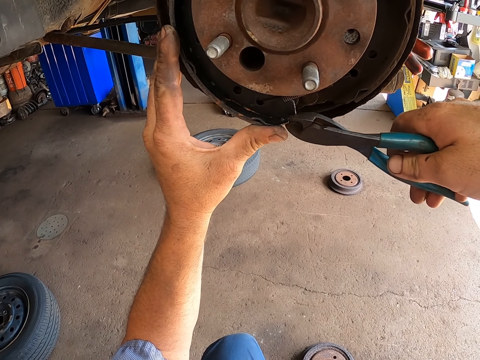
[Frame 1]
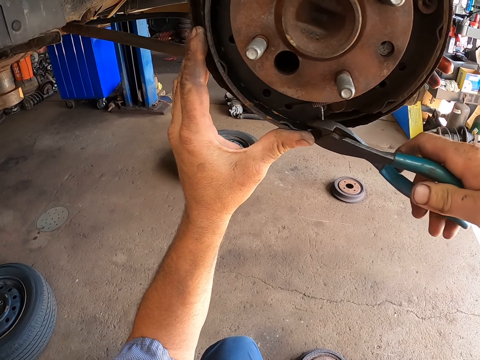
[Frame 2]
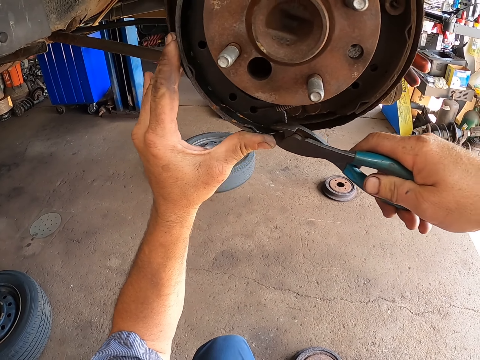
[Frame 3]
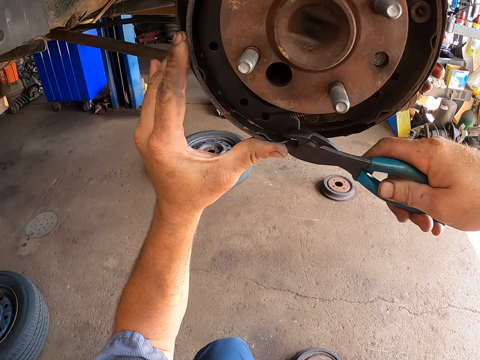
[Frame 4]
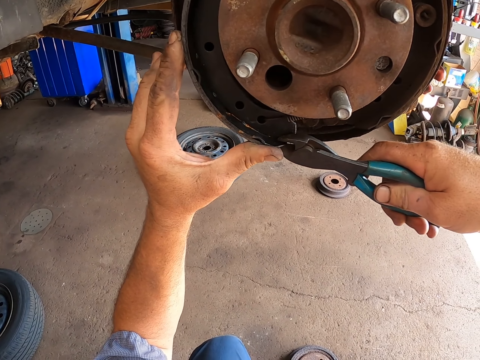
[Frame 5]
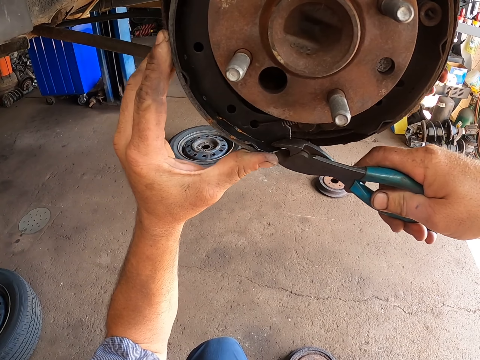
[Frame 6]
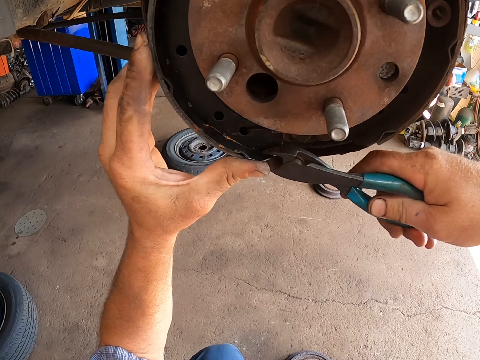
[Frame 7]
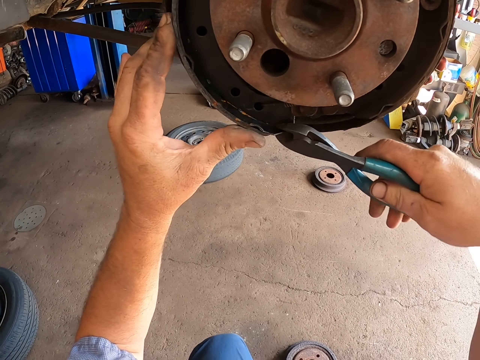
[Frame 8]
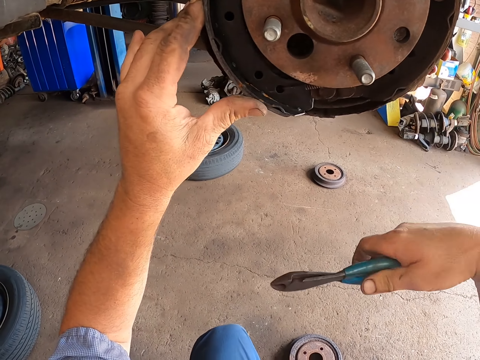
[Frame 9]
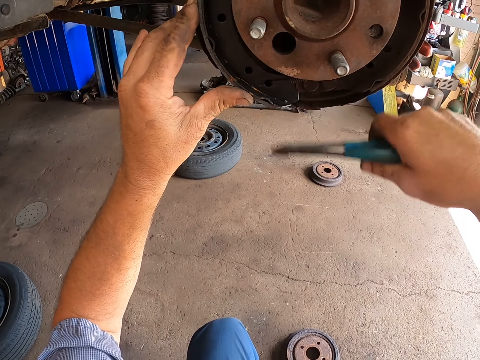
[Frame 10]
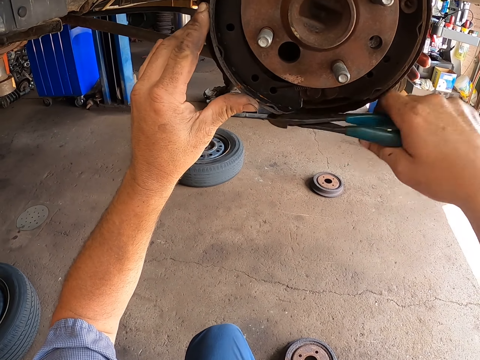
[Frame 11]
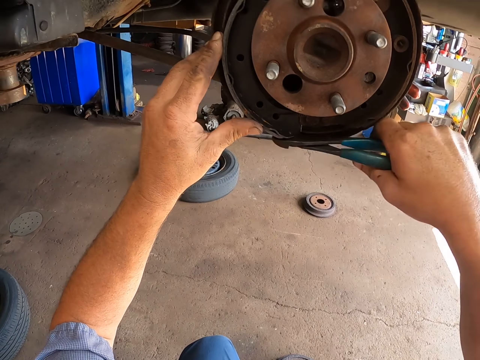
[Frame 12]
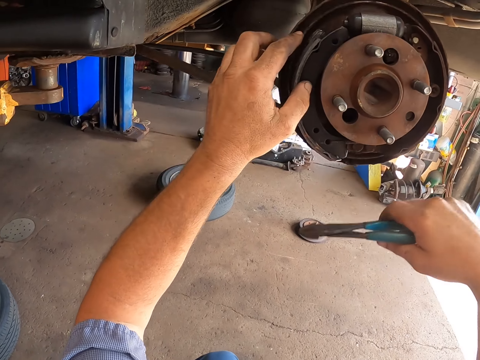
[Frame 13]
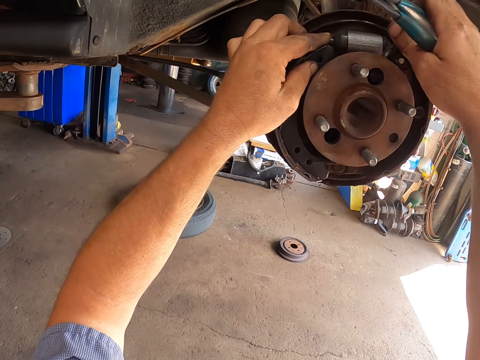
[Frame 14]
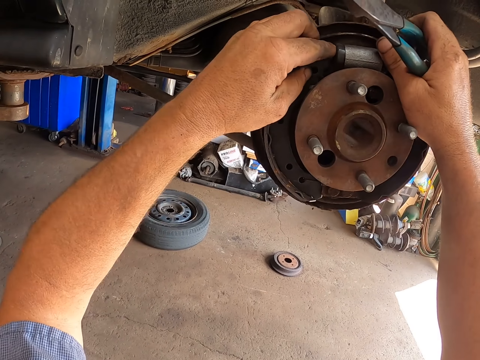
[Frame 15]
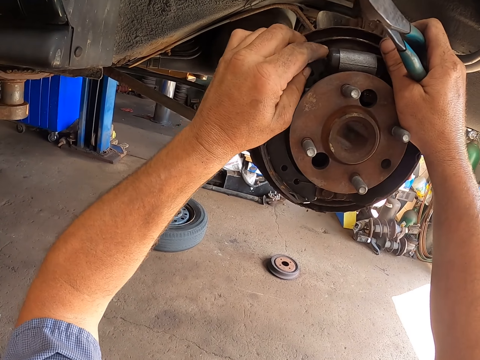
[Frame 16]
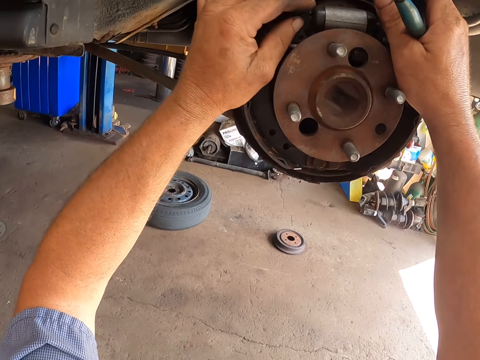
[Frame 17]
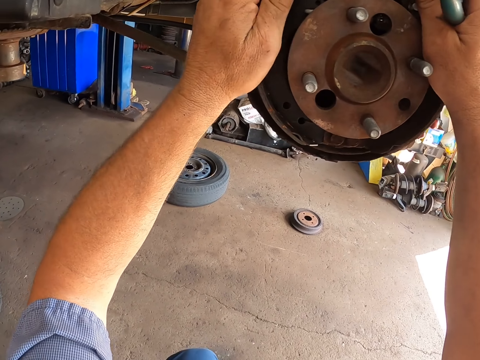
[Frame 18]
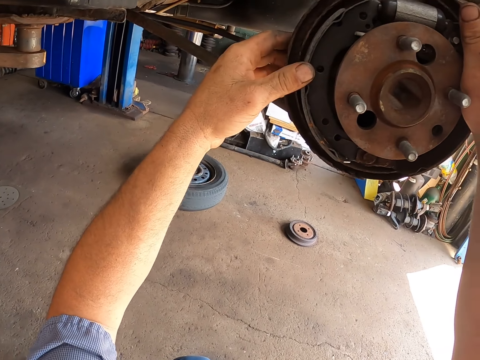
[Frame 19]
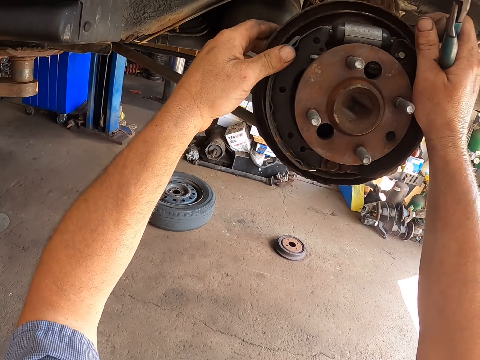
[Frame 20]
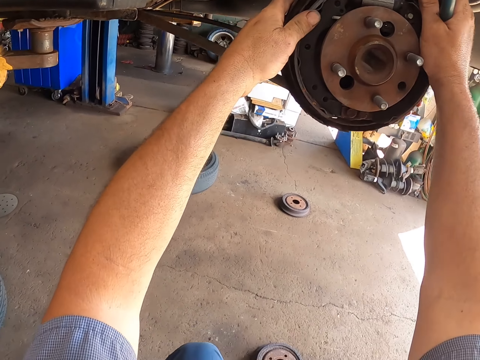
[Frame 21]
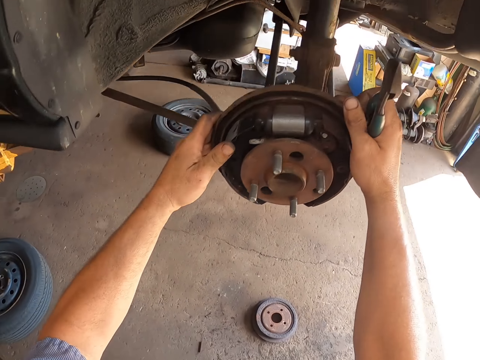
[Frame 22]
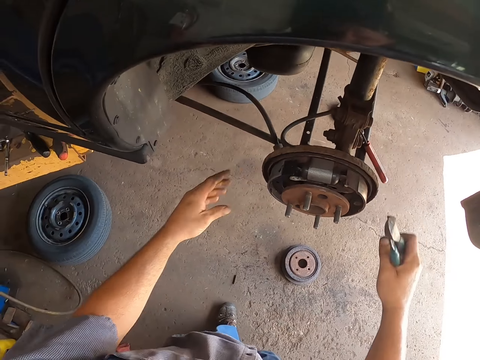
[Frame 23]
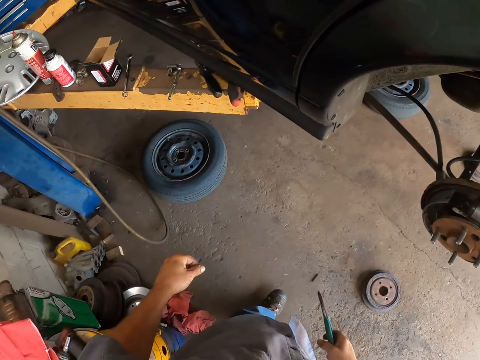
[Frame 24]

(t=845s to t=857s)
The camera wearer pushes metal with pliers. They repair a brake lining. They knock the brake lining with the pliers. They push the metal. They fix the brake lining.

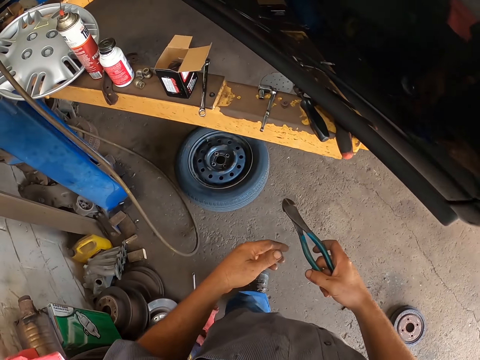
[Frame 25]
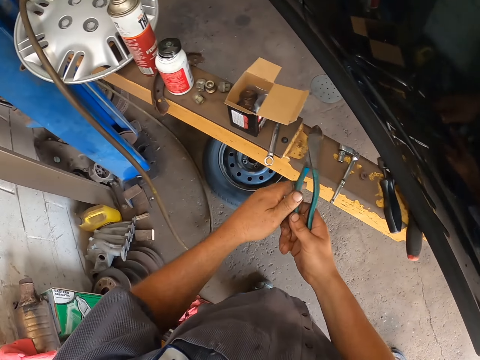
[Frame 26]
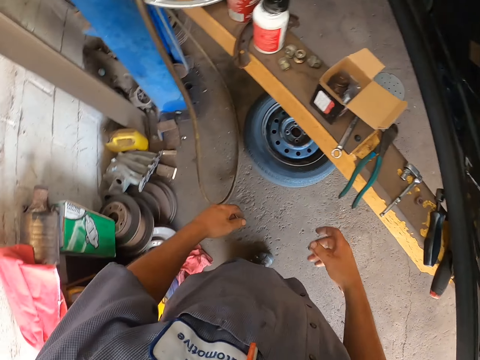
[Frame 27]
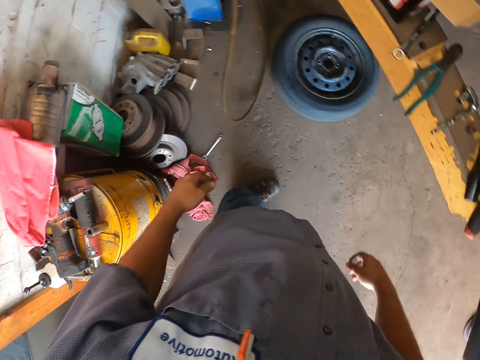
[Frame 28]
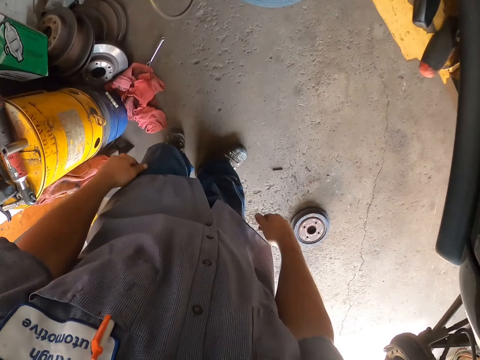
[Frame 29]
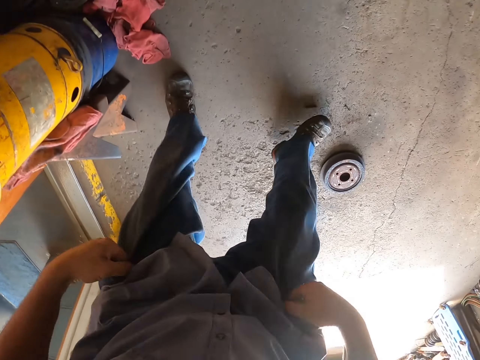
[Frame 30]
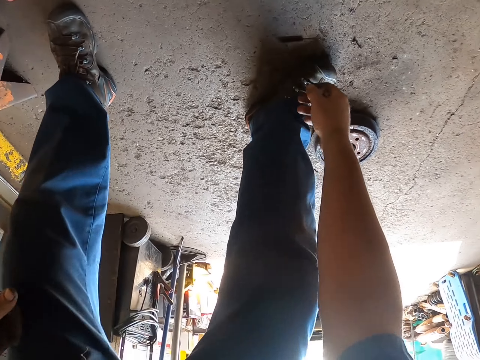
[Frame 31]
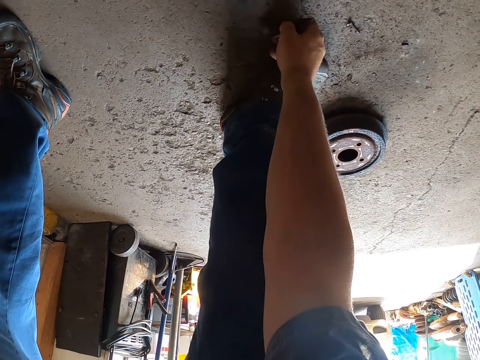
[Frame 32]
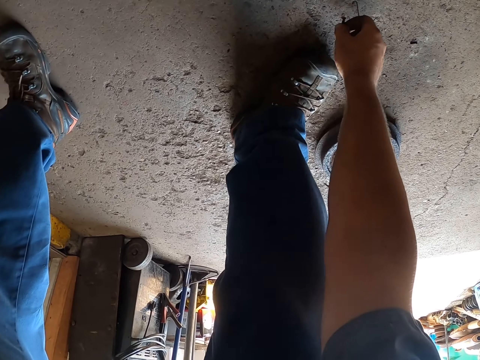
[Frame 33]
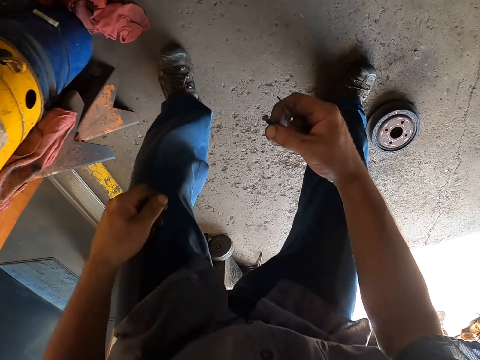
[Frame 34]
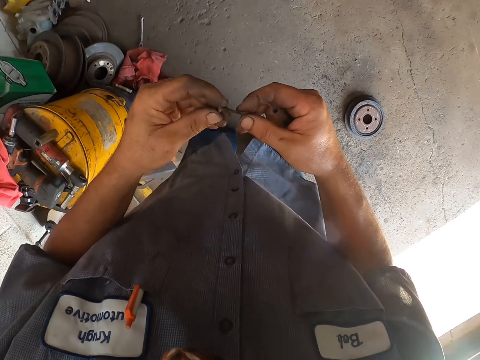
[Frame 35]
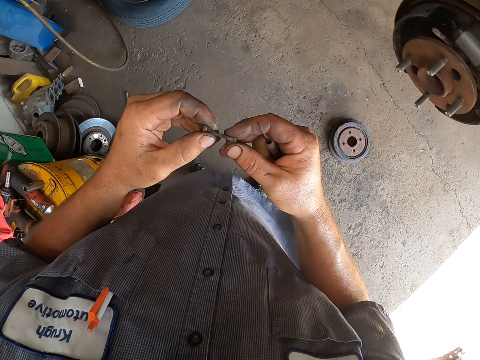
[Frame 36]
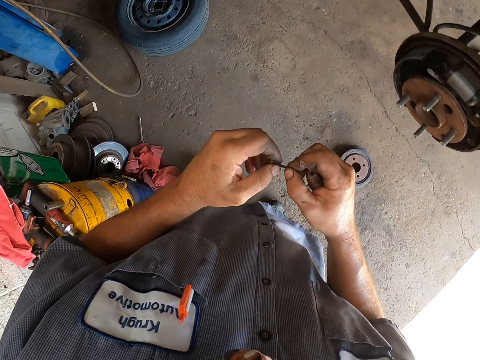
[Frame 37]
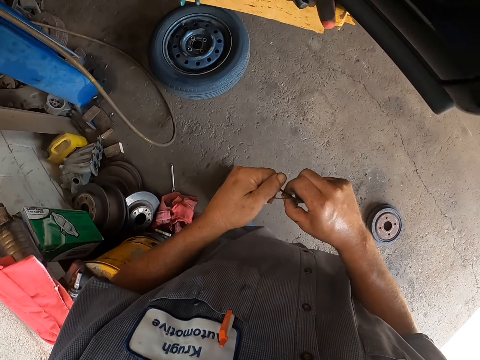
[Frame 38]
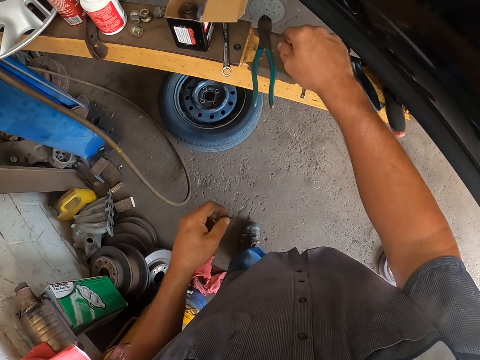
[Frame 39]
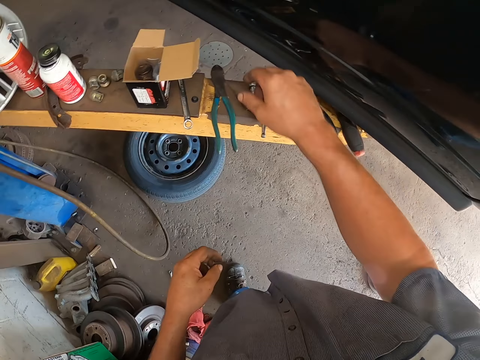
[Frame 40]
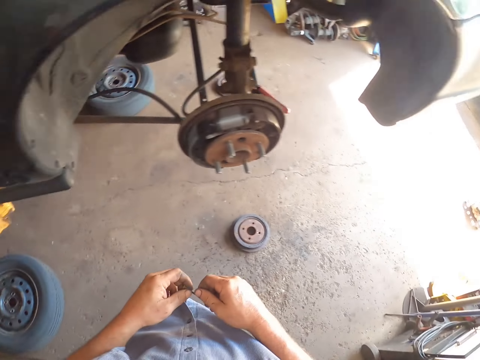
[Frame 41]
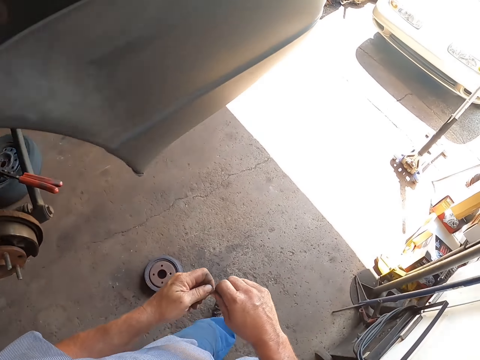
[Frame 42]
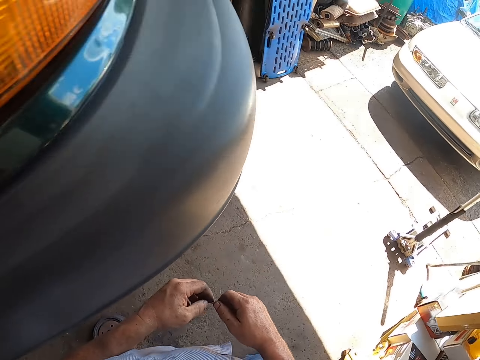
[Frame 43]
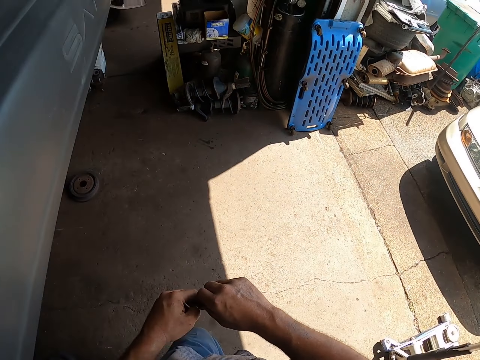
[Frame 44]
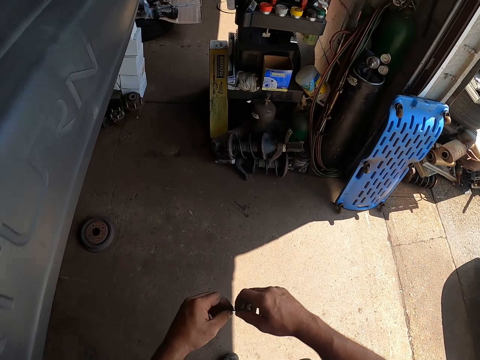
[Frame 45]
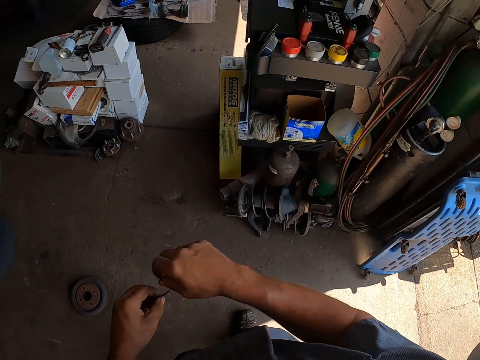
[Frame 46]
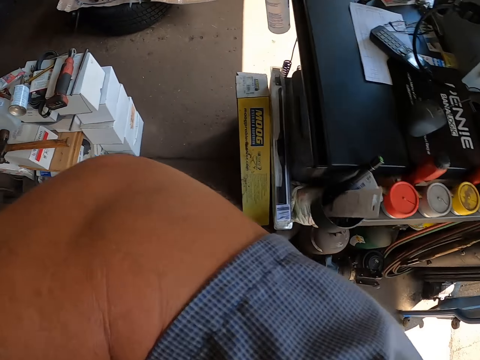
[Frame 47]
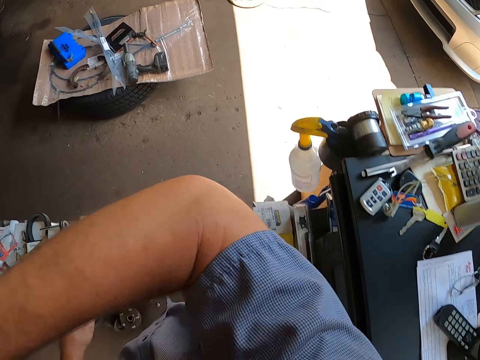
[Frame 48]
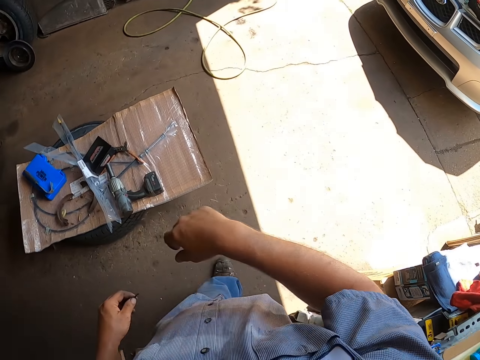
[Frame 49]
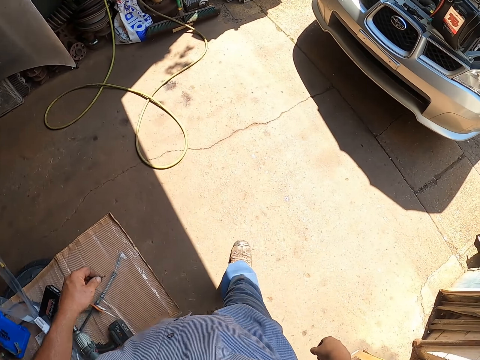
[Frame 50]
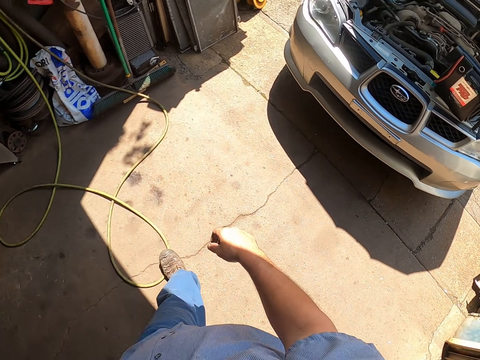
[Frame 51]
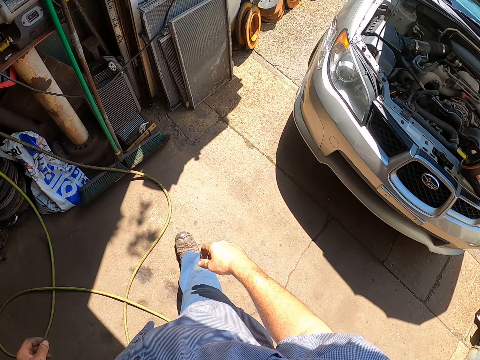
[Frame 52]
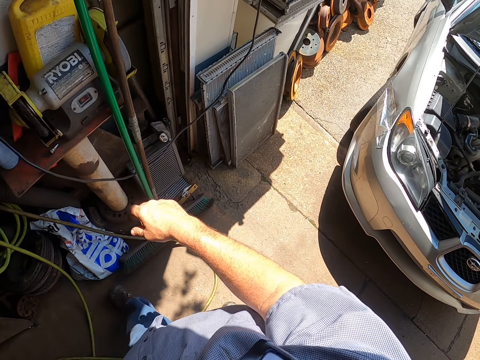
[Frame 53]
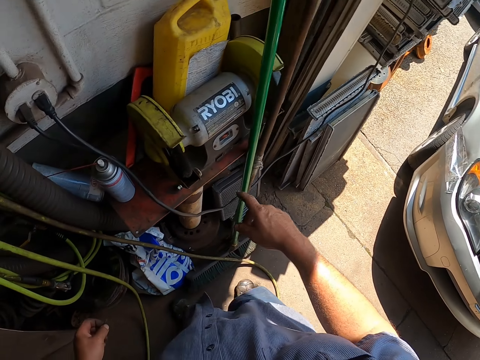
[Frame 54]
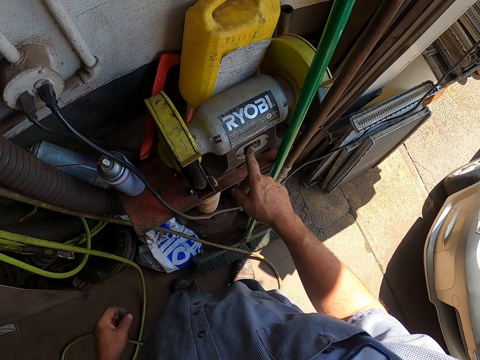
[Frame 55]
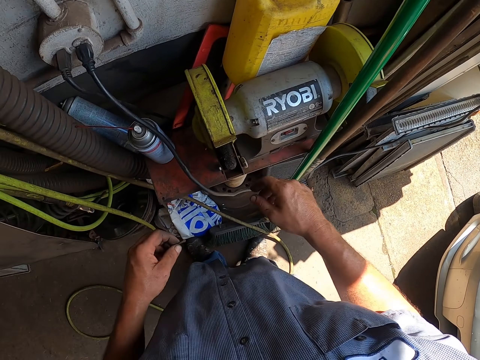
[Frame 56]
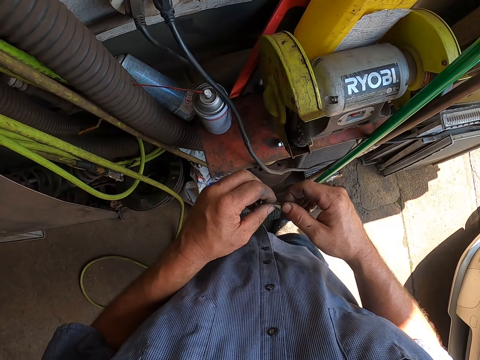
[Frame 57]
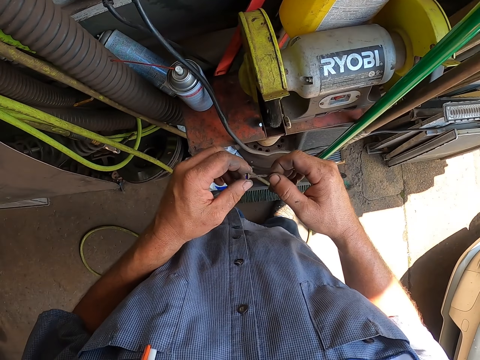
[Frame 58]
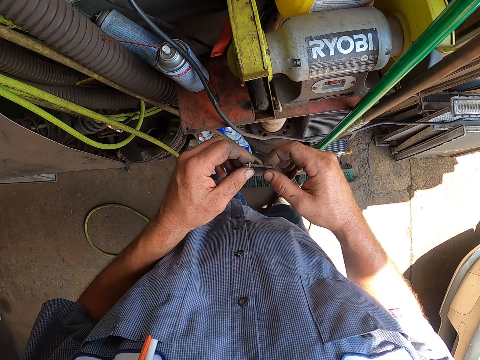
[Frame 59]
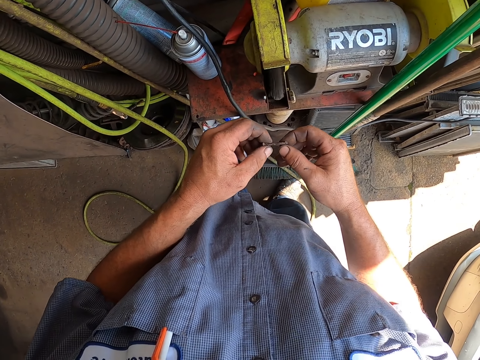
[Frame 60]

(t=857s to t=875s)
The camera wearer turns around a garage. He walks in the garage. He puts pliers on a tool shelf. He steps back in the garage. He picks a return spring or hook from the garage floor. He picks up a bolt or nail on the floor of the garage. He holds with his hands. He examines the bolt in his hands. He walks in the garage. He drops the hook. He touches his face with his elbow. He switches on a metal grinder. He moves the nail with his hand. He examines the bolt.
